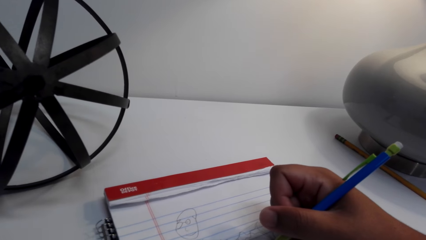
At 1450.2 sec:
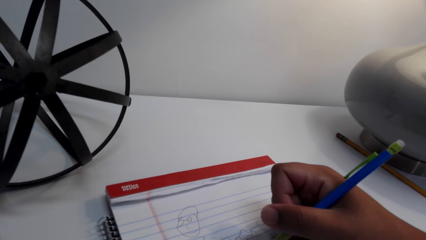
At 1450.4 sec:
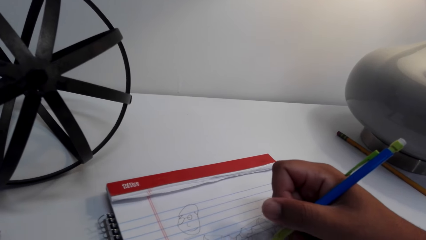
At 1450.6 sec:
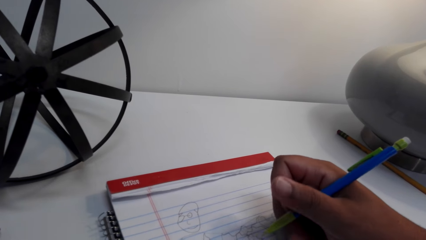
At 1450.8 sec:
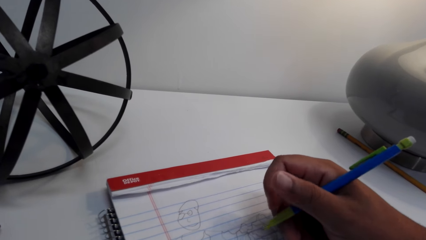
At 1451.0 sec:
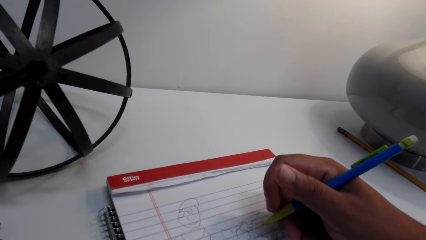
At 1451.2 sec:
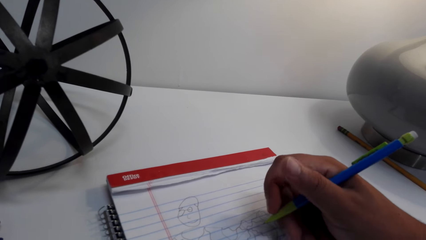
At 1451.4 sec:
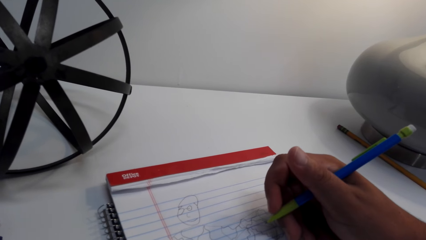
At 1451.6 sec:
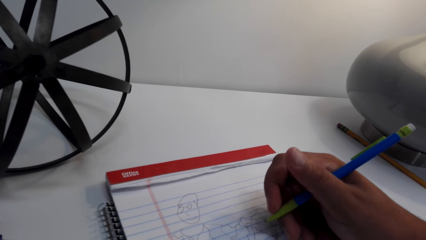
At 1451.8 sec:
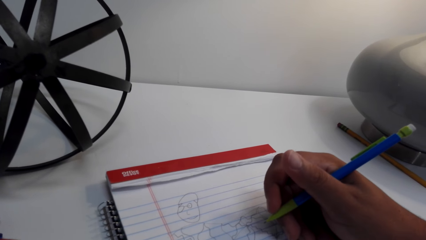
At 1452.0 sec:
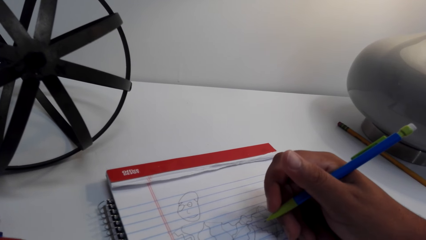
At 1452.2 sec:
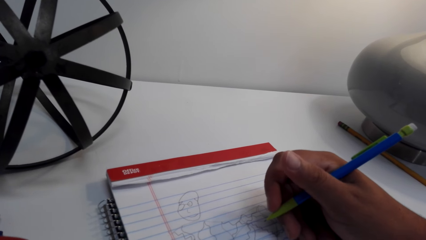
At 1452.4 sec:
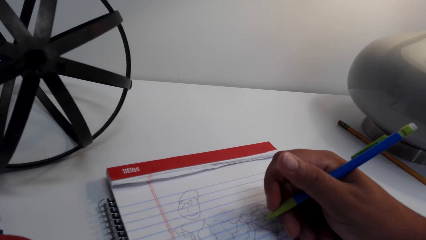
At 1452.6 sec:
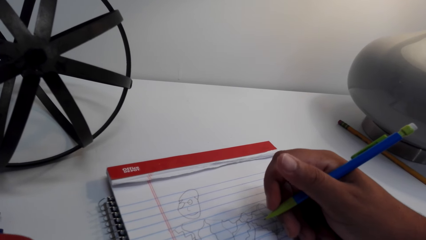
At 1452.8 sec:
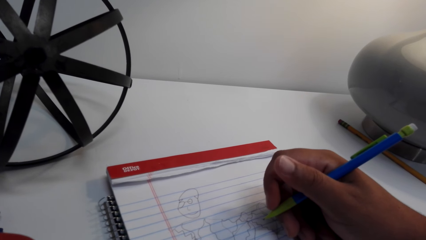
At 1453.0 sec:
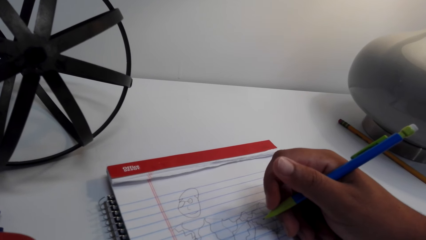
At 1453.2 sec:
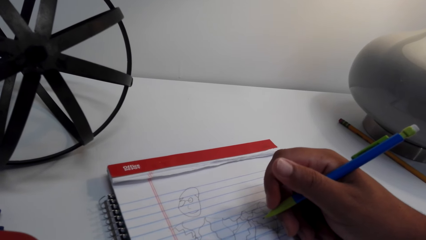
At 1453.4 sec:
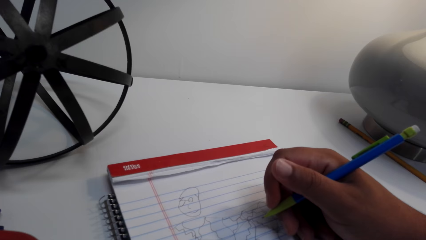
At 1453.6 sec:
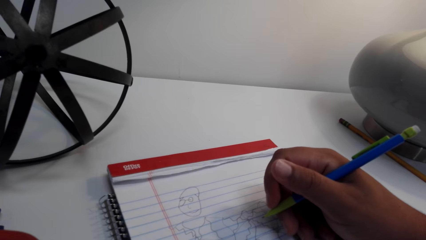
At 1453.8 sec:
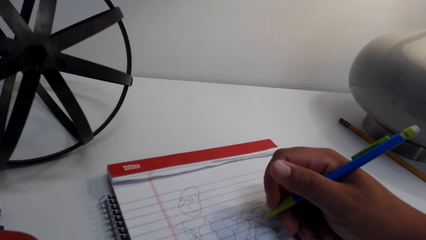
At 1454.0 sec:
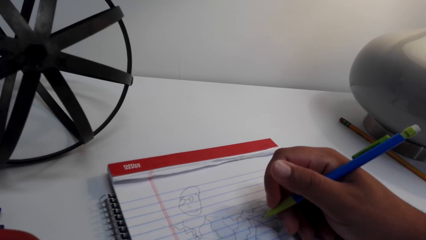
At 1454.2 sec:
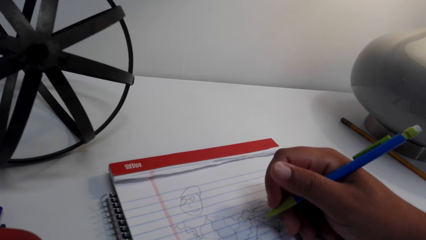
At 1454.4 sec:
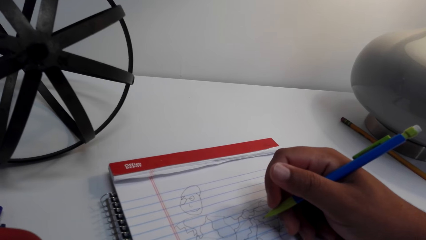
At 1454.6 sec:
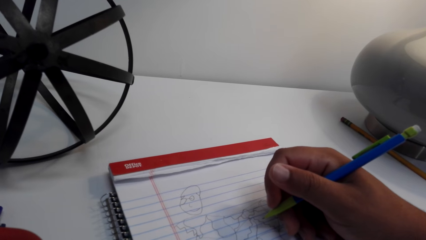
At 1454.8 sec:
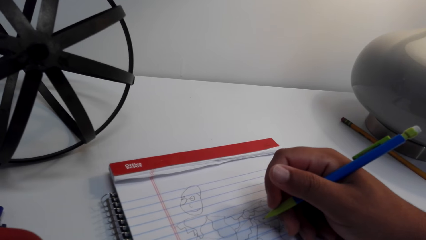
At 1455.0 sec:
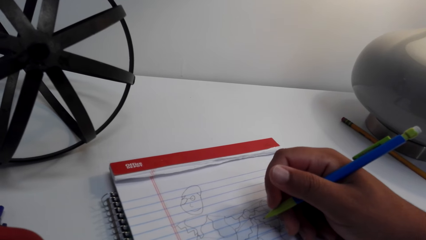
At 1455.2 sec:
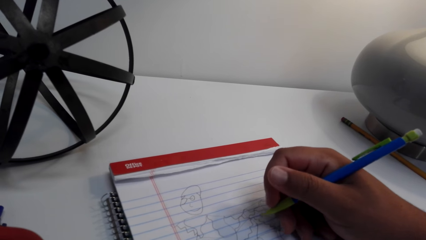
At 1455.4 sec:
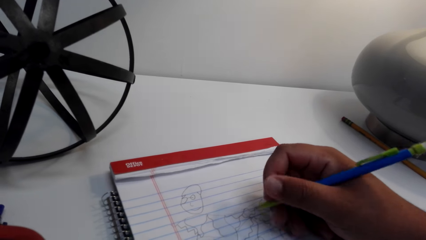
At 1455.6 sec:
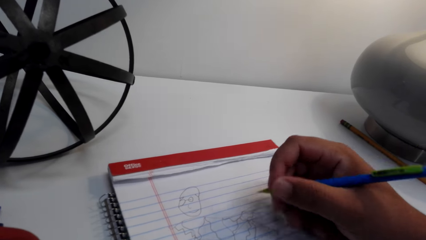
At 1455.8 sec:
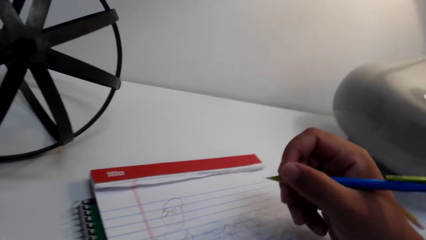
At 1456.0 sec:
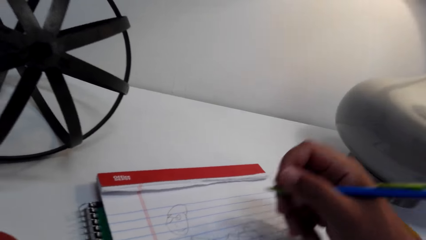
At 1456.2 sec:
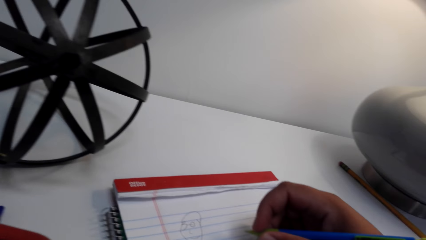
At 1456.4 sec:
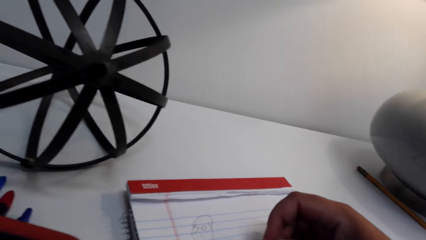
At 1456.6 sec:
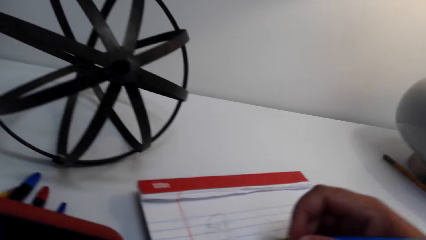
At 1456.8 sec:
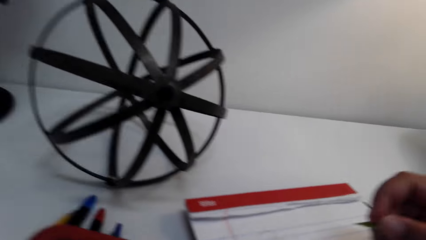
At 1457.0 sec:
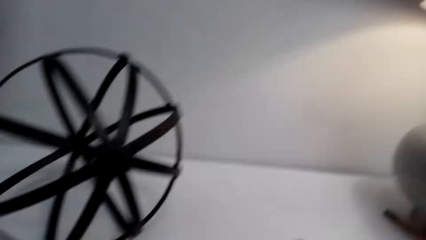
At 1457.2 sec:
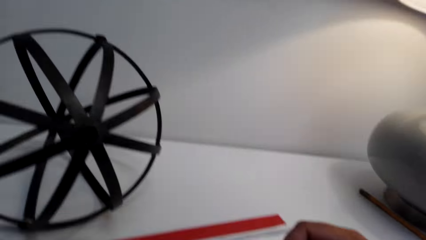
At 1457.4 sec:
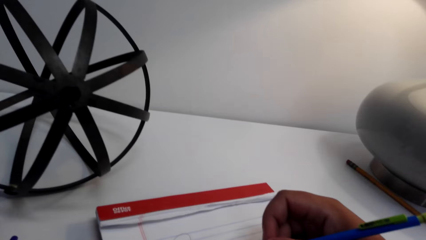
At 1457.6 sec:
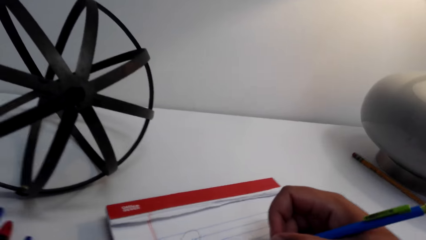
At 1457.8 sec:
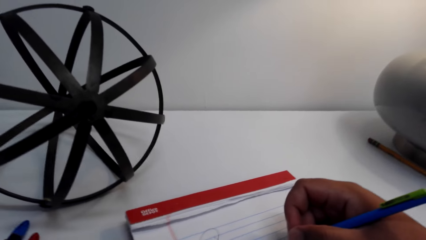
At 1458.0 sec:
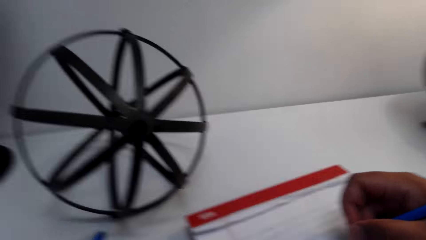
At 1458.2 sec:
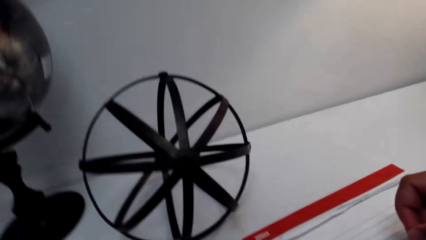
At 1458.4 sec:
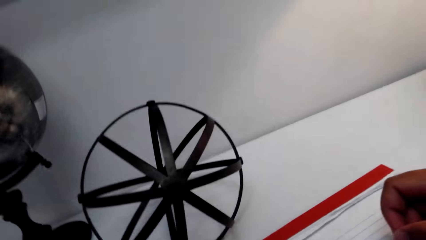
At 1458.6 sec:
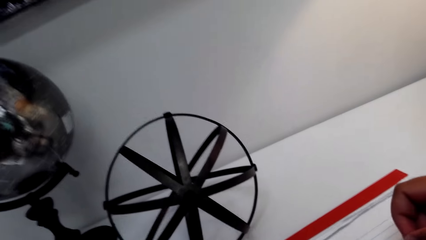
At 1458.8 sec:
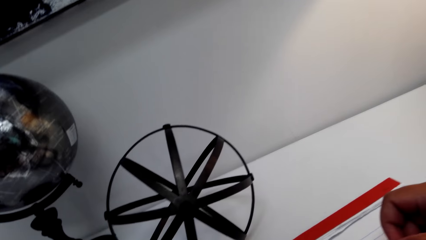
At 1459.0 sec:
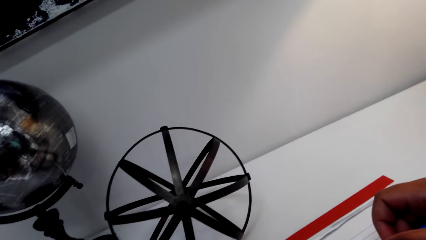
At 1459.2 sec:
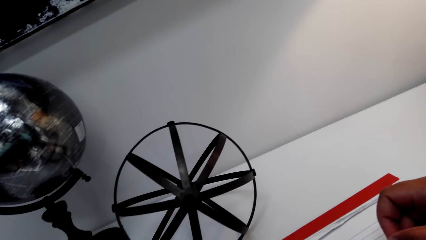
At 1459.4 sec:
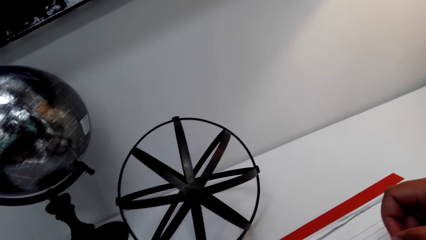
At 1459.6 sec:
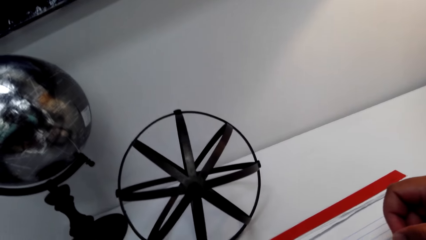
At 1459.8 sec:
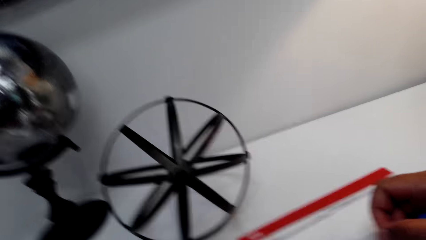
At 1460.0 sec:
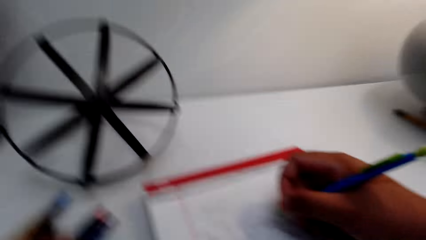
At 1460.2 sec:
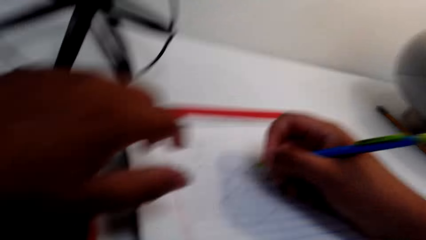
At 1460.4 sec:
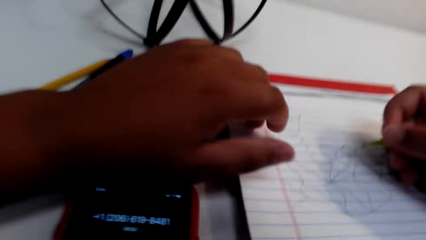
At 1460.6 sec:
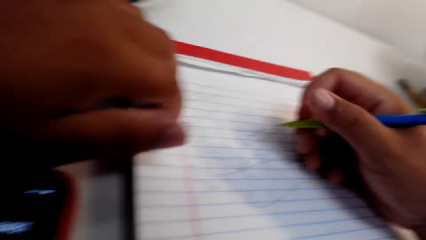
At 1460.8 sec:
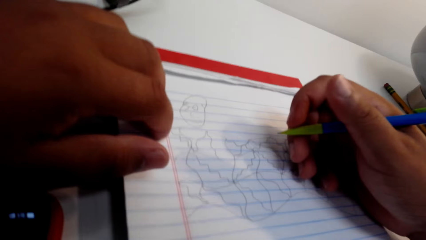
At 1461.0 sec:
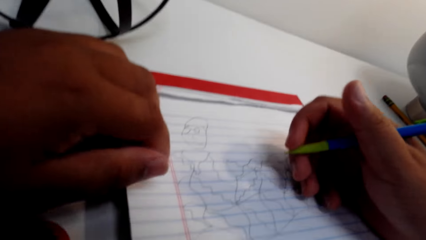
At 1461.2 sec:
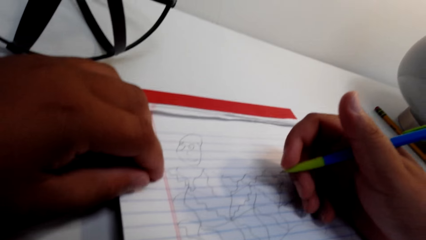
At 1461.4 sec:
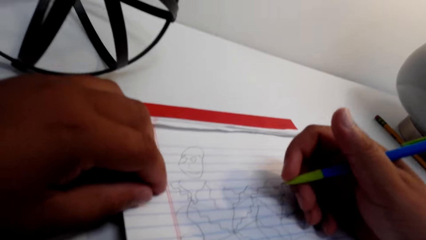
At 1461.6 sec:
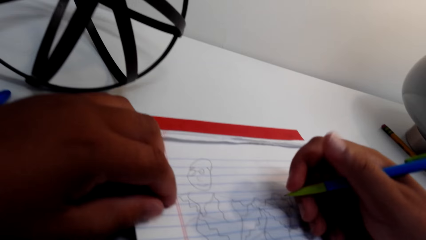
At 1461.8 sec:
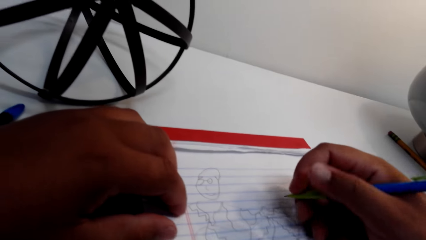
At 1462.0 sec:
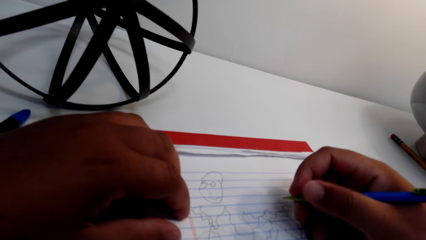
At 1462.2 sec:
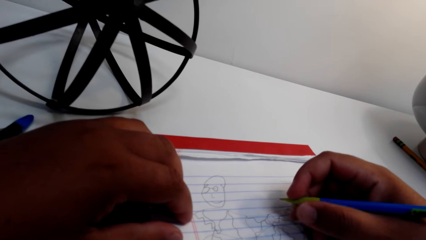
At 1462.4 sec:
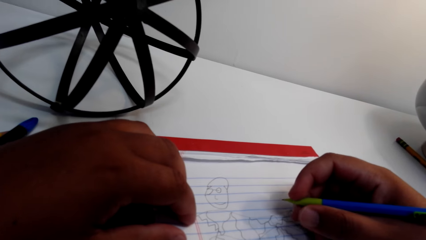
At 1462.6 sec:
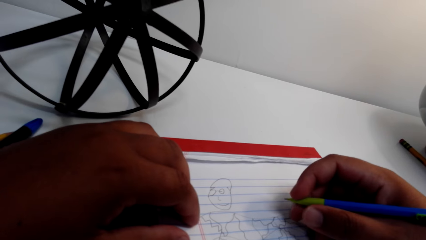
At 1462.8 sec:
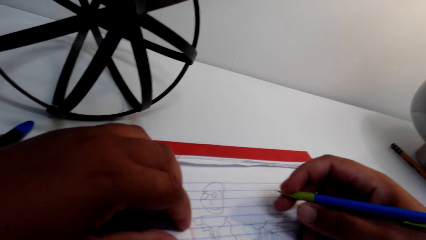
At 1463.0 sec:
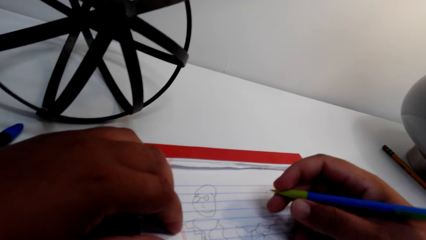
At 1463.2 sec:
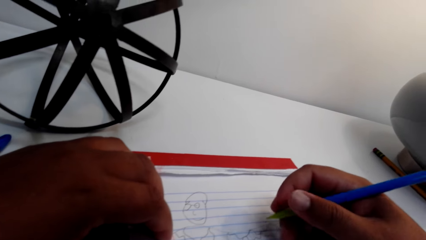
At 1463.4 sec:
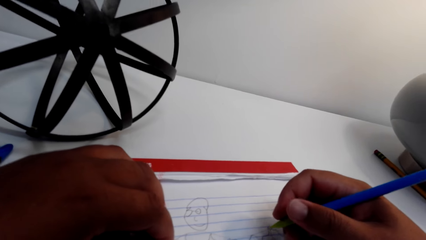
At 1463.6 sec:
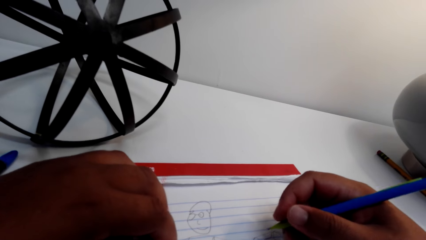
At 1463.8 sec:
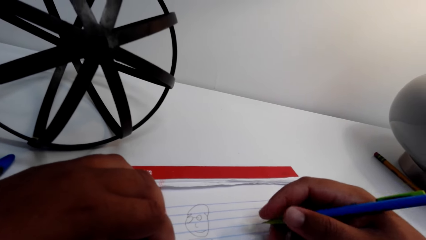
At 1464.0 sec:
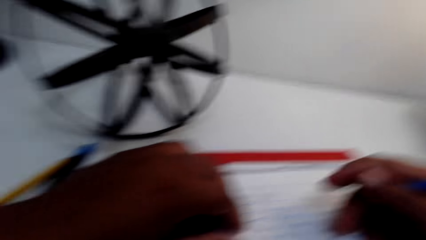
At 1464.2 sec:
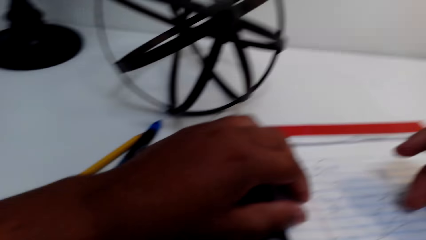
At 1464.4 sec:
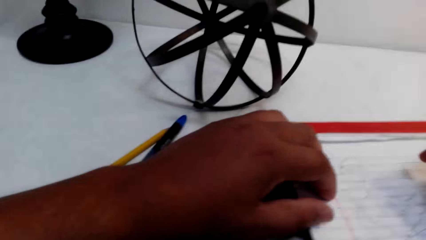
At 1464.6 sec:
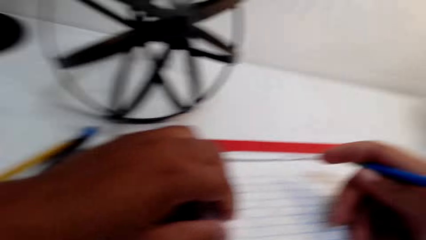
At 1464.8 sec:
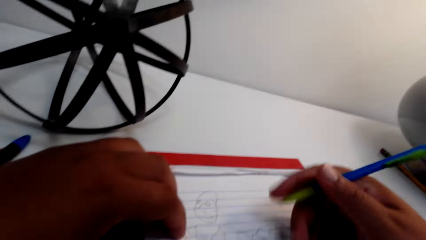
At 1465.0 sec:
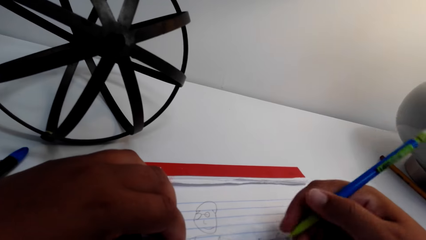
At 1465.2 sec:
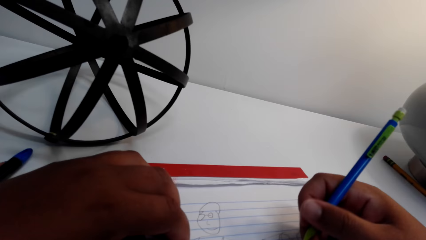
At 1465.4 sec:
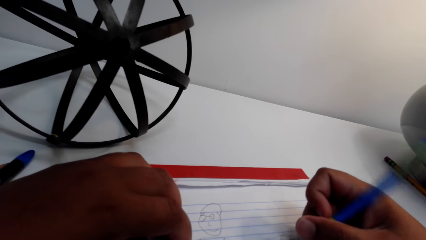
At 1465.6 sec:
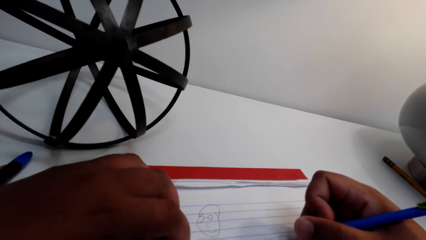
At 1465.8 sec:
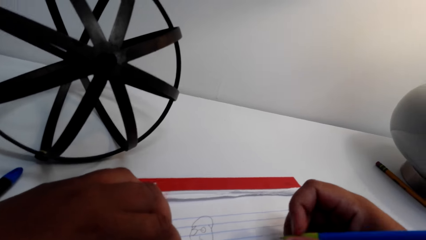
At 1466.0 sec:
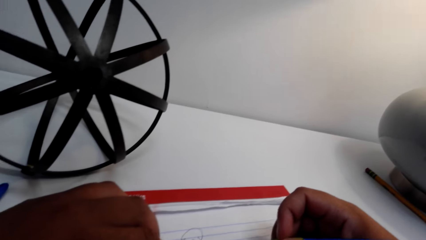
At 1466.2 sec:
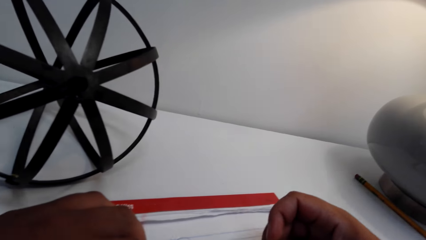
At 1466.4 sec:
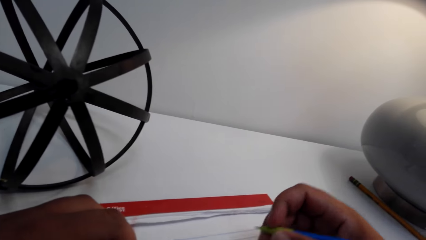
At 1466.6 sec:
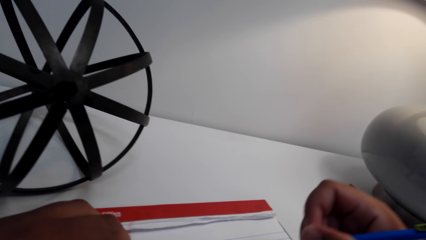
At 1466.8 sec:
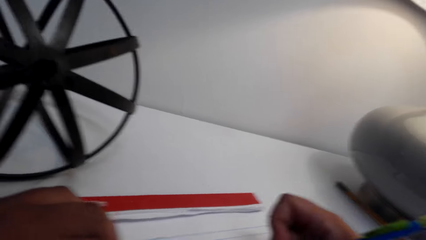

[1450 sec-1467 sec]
The camera wearer holds a pencil. They converse. They look aside. They draw on the book. They look at the book. They converse.
